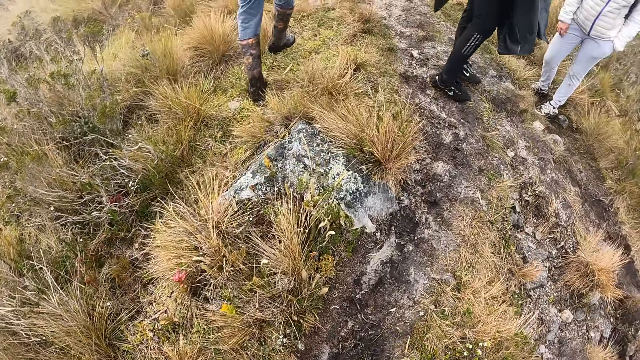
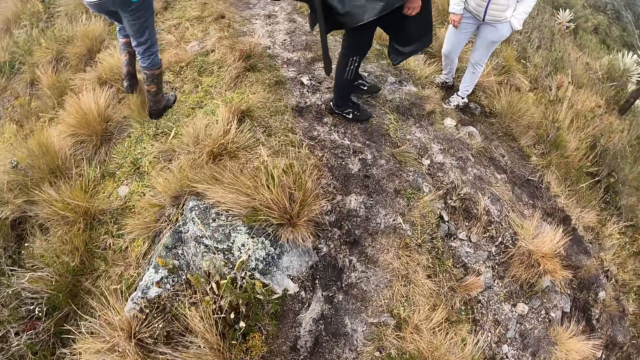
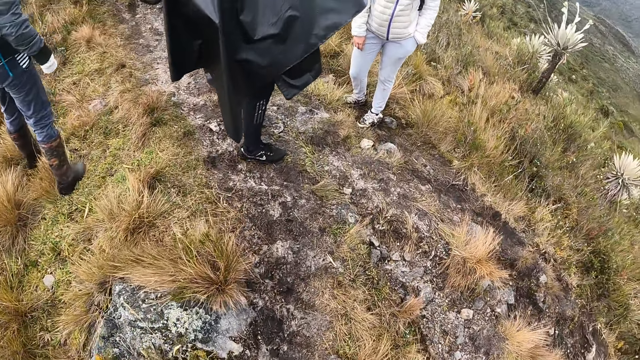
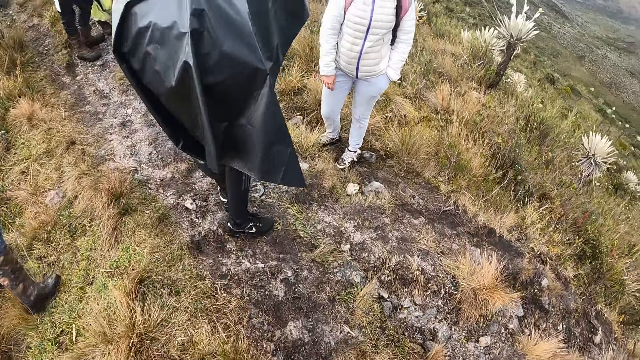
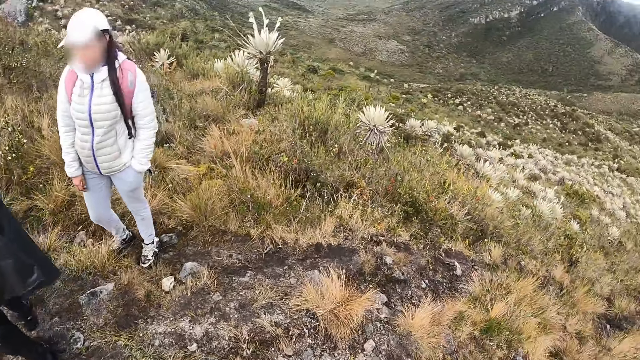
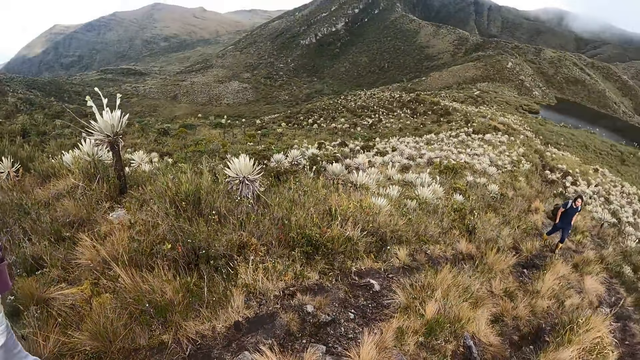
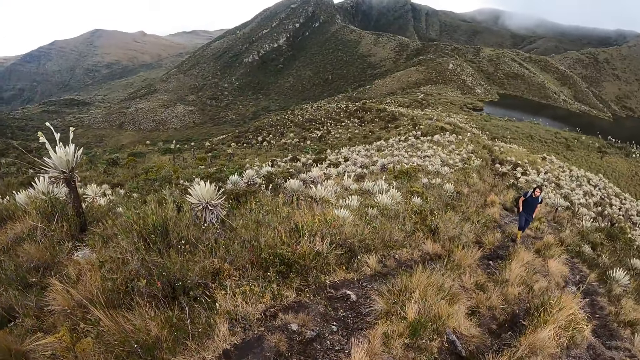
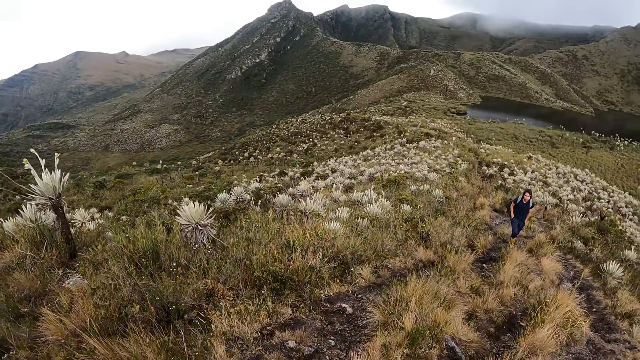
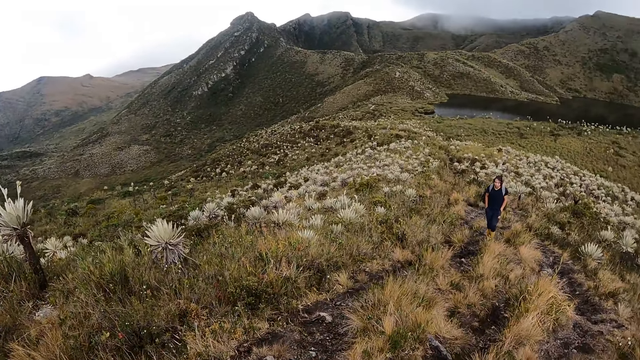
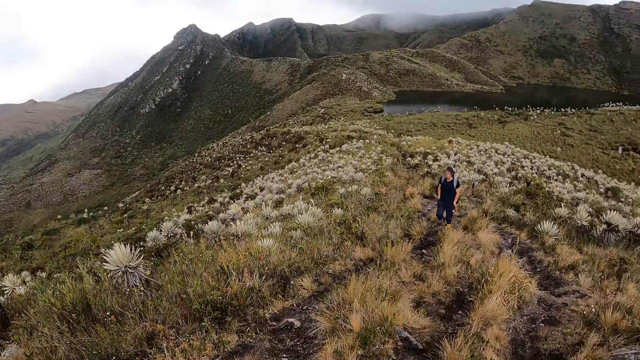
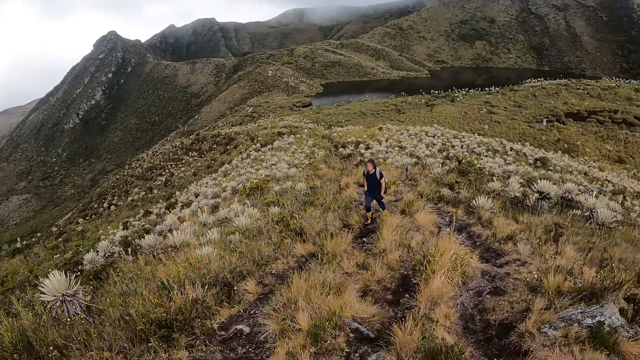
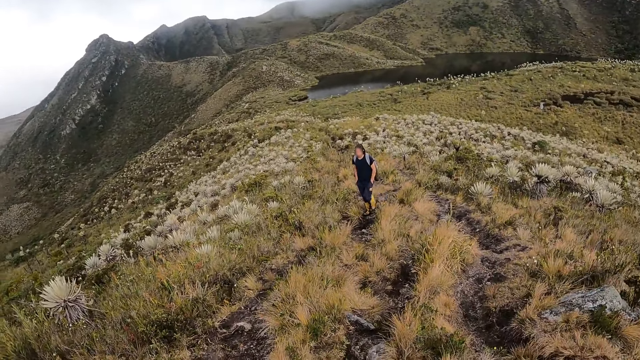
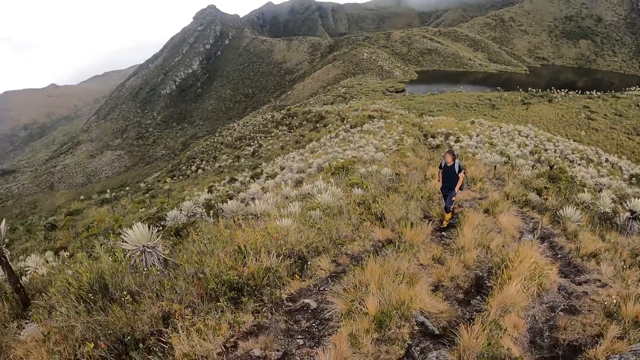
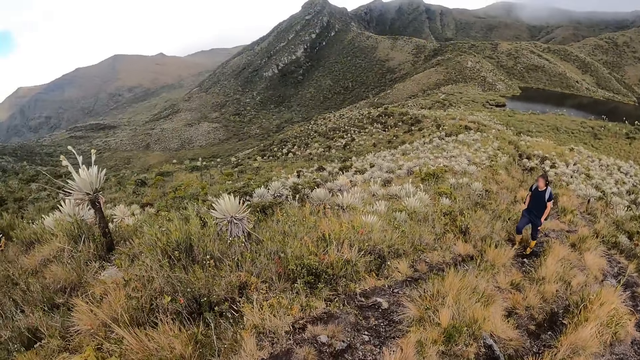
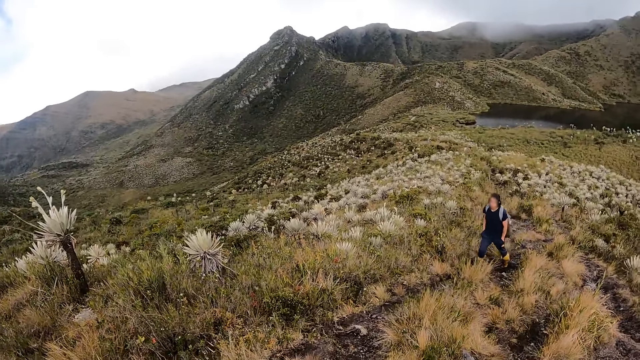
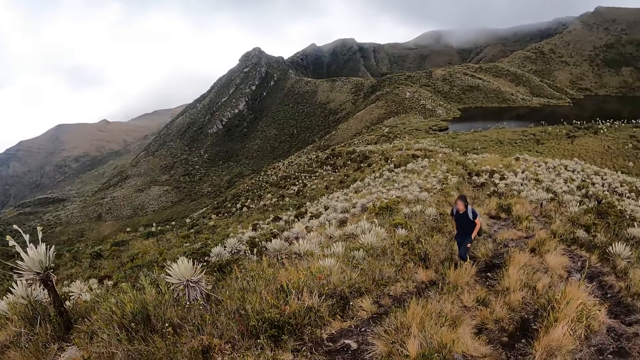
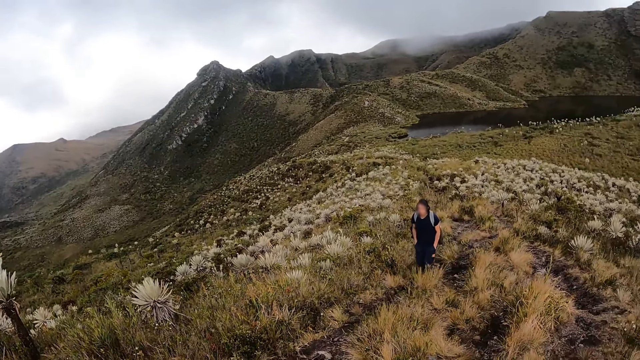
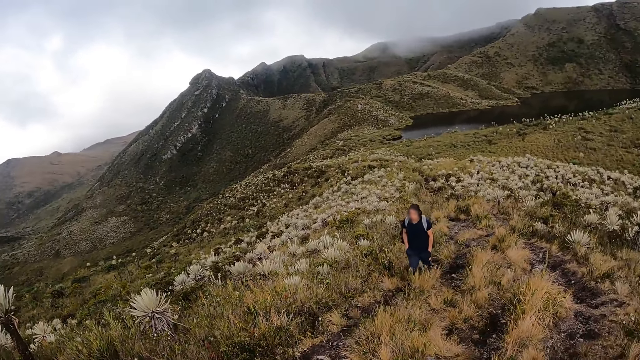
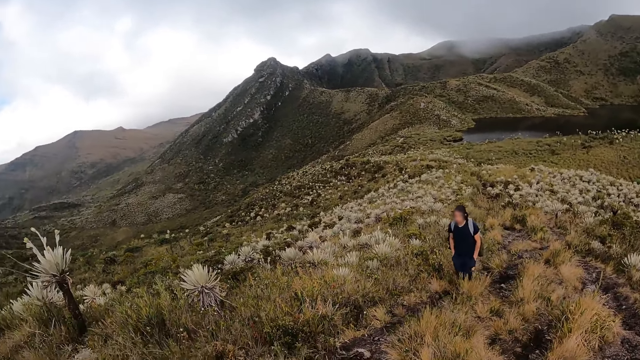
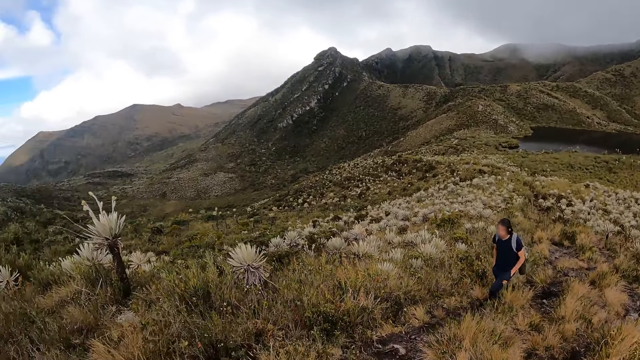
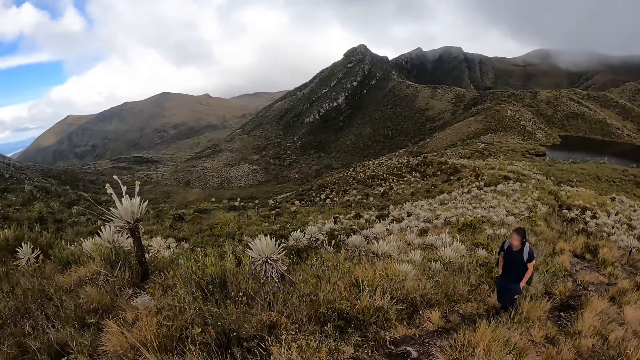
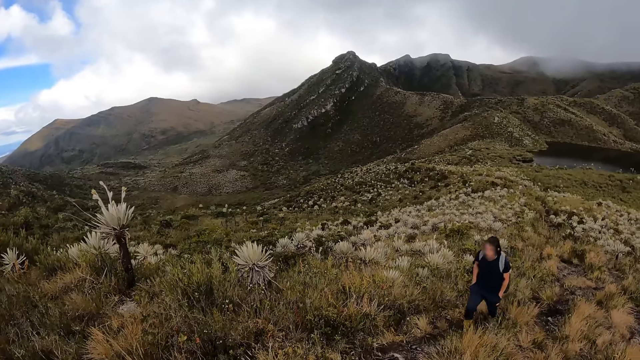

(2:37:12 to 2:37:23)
The camera wearer turns around. They look around the compound.

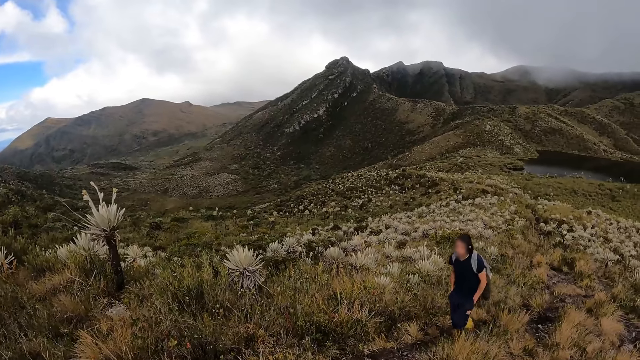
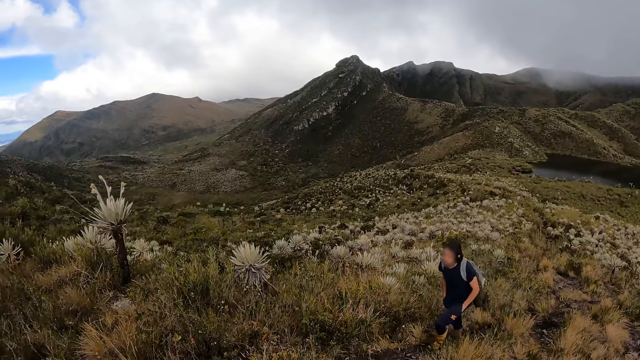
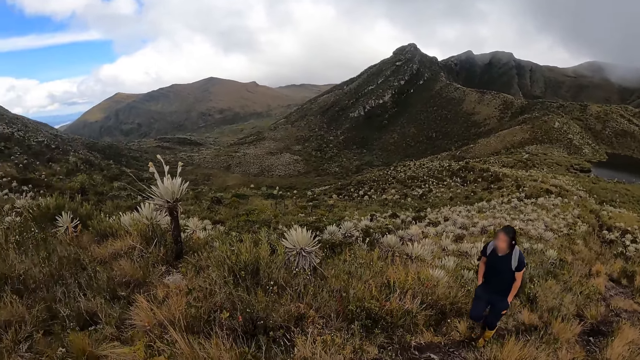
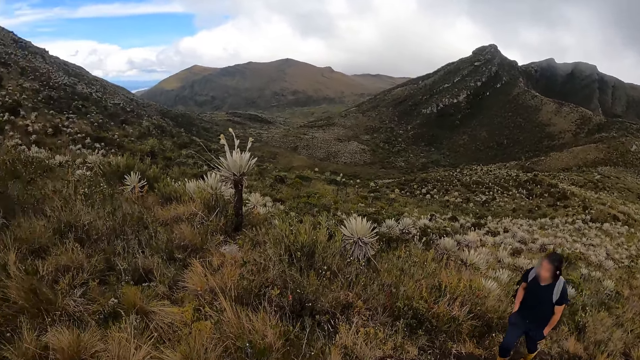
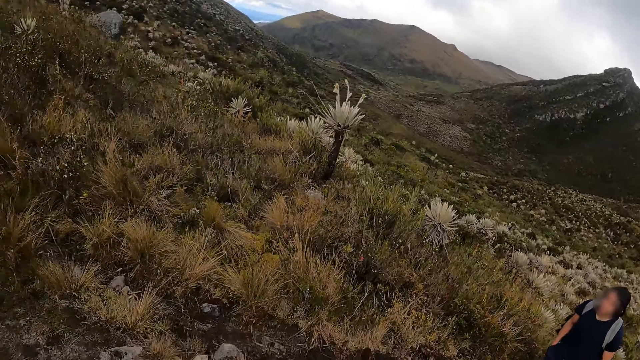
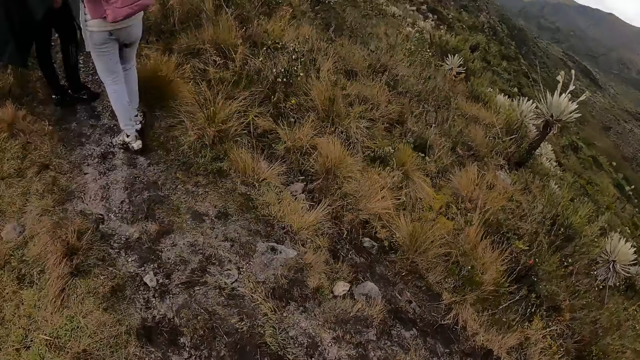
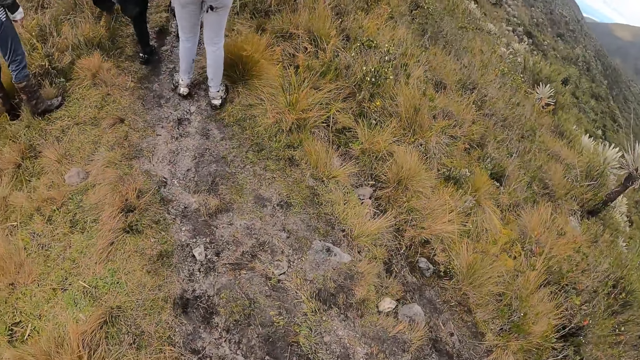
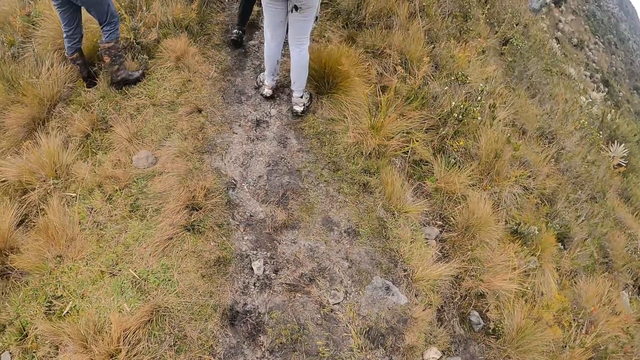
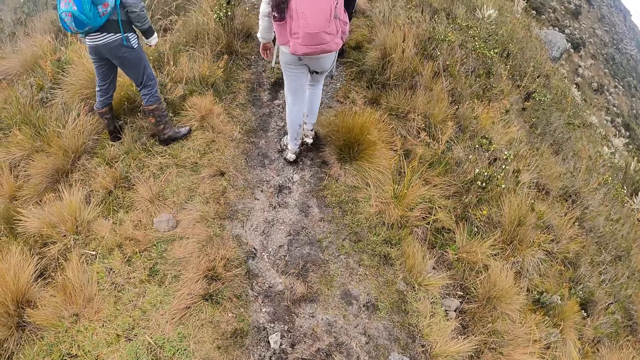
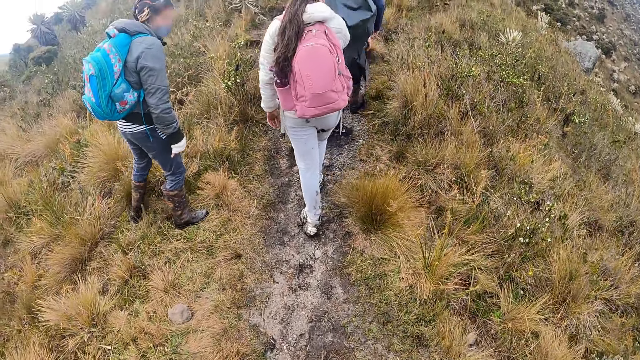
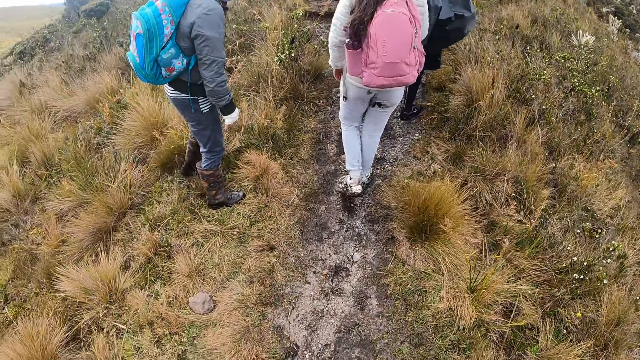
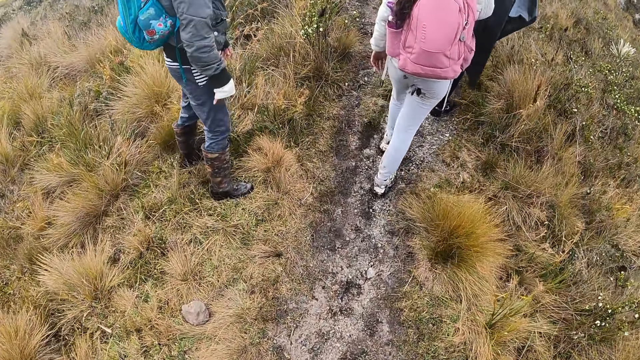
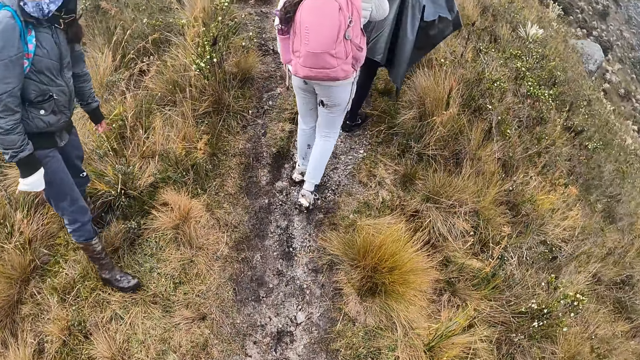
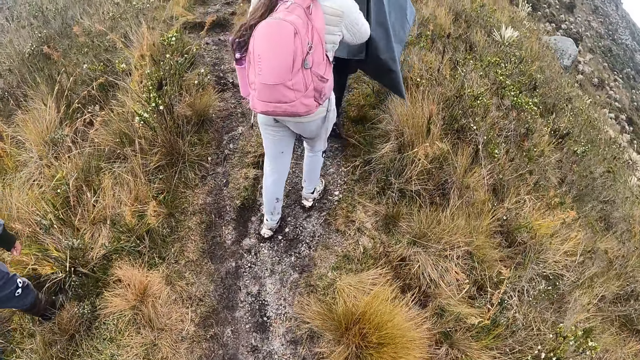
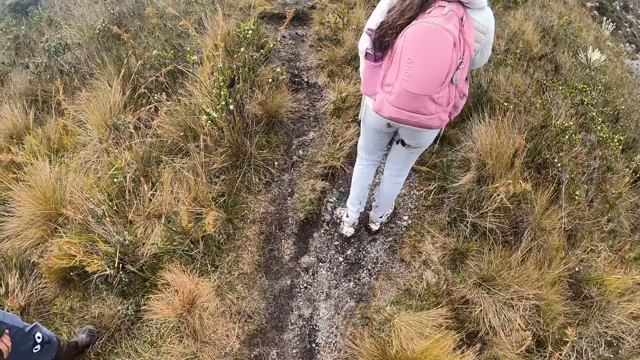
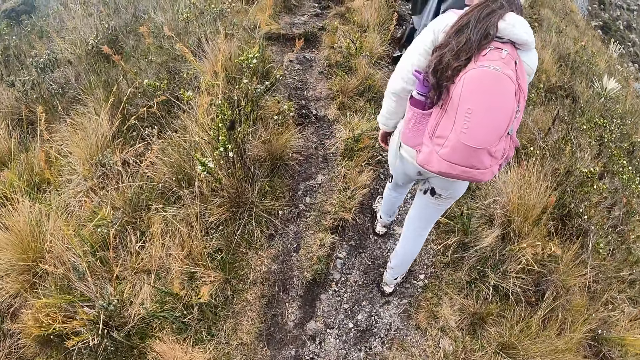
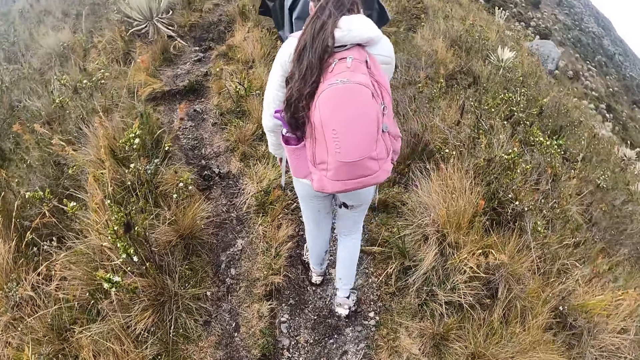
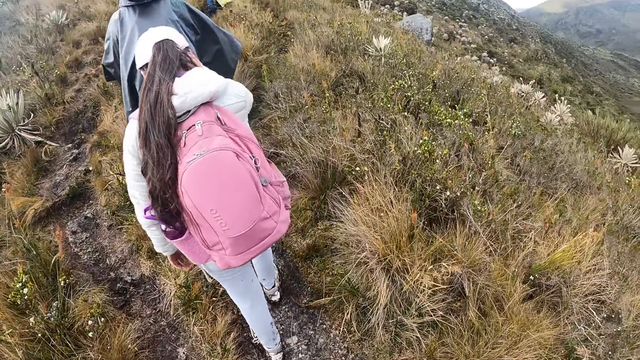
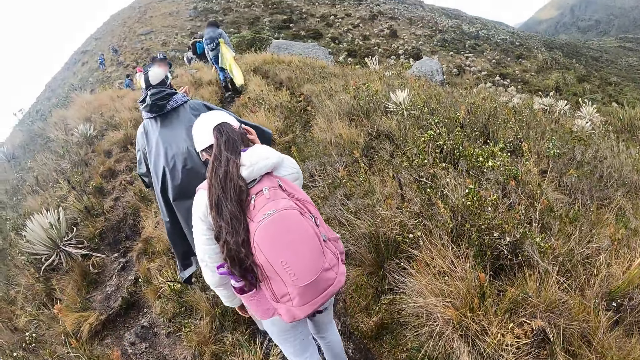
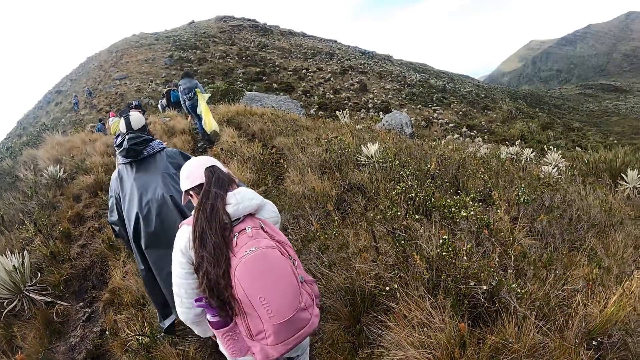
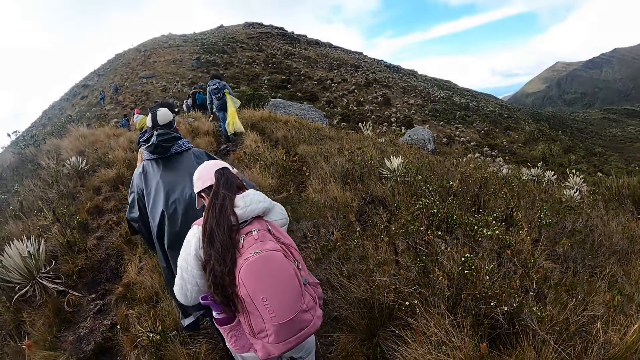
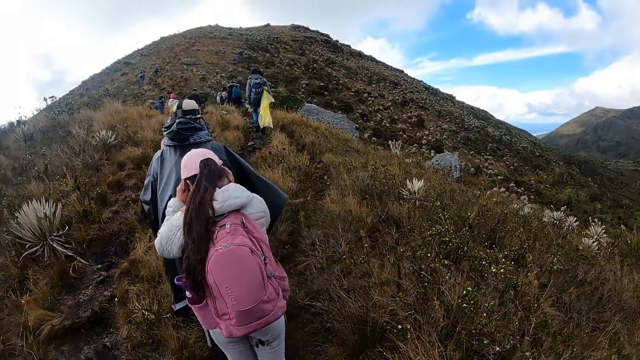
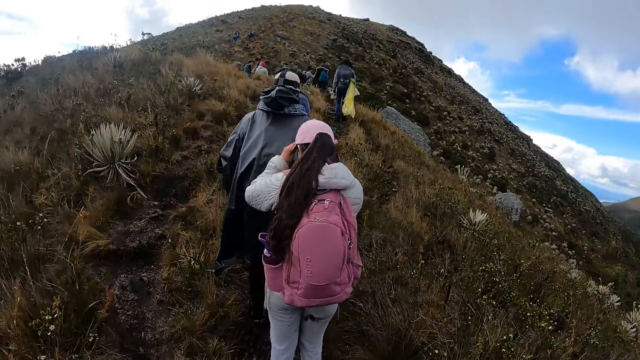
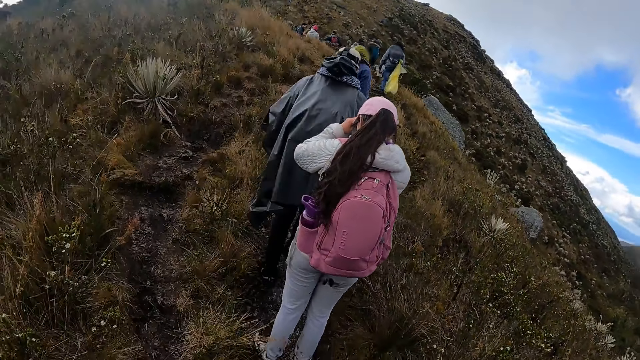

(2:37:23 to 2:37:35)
The camera wearer walks around the compound.
